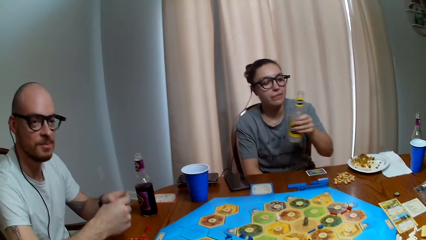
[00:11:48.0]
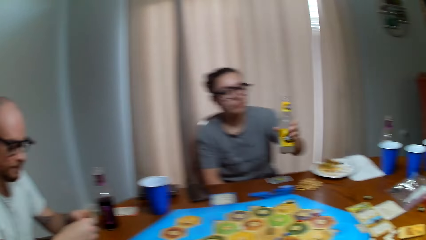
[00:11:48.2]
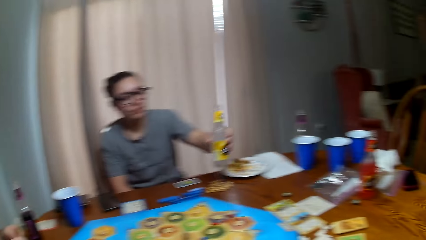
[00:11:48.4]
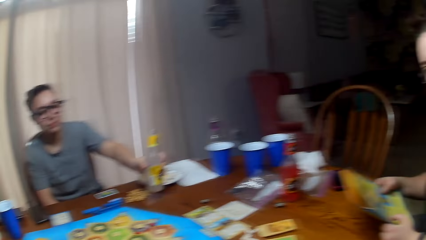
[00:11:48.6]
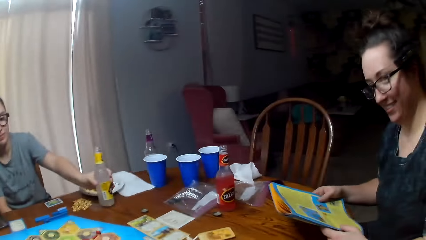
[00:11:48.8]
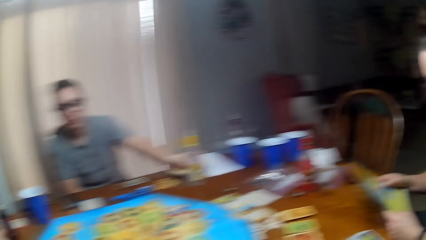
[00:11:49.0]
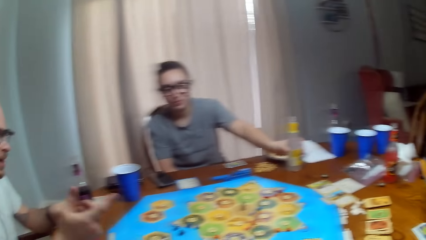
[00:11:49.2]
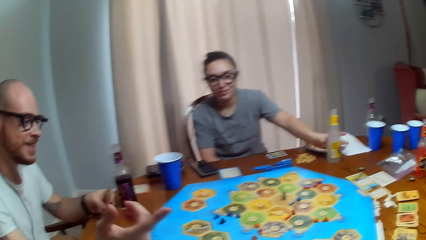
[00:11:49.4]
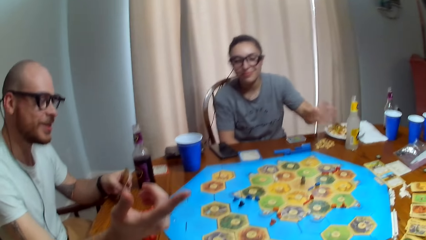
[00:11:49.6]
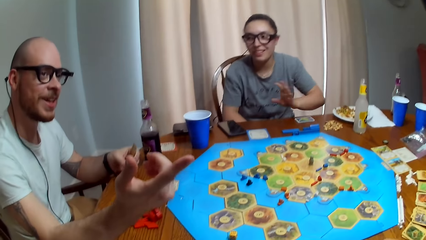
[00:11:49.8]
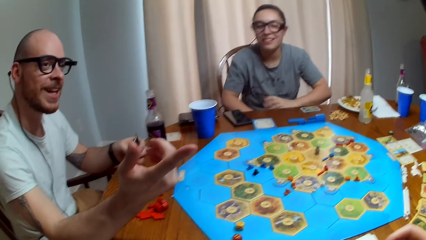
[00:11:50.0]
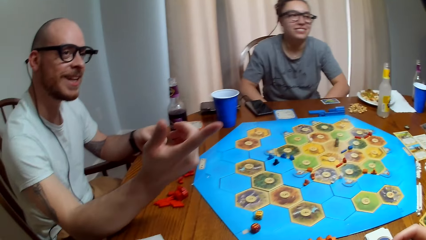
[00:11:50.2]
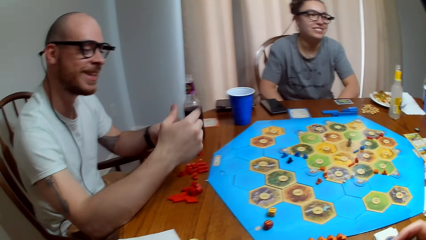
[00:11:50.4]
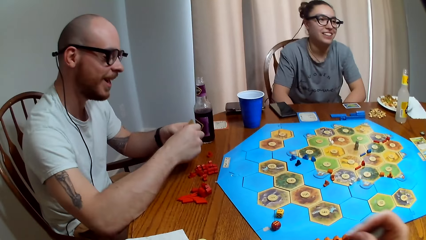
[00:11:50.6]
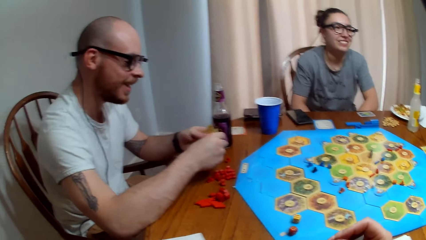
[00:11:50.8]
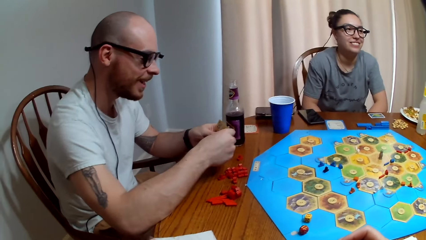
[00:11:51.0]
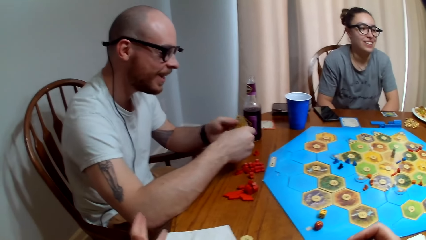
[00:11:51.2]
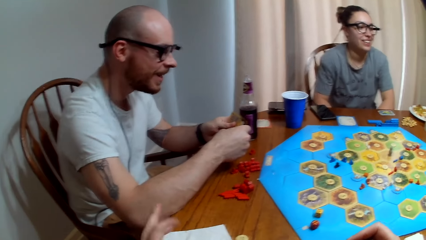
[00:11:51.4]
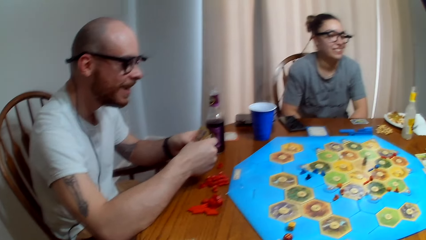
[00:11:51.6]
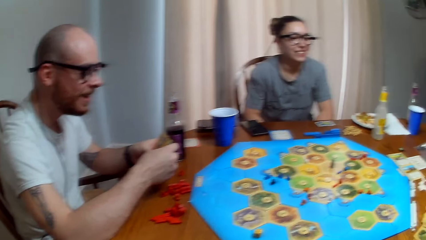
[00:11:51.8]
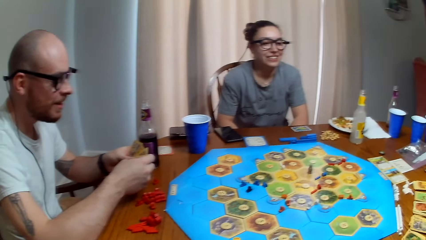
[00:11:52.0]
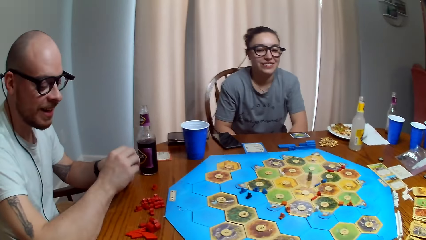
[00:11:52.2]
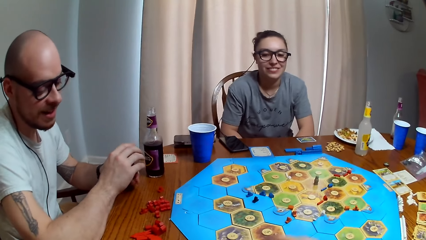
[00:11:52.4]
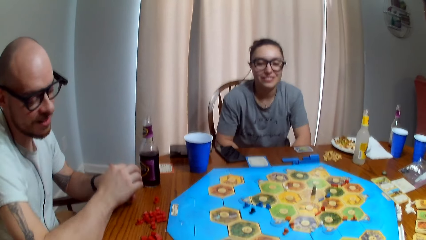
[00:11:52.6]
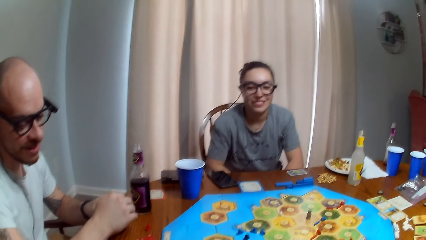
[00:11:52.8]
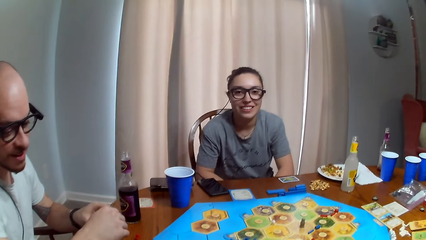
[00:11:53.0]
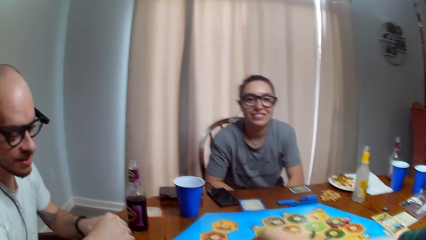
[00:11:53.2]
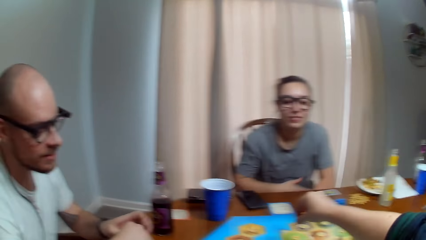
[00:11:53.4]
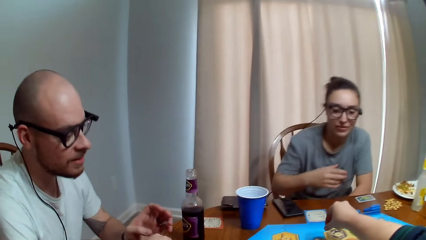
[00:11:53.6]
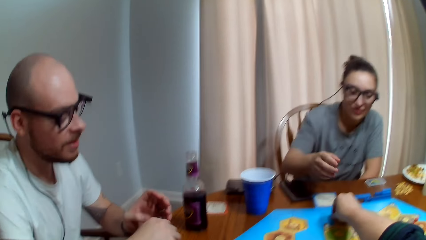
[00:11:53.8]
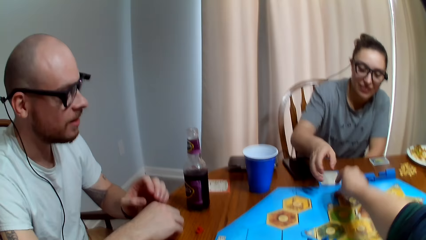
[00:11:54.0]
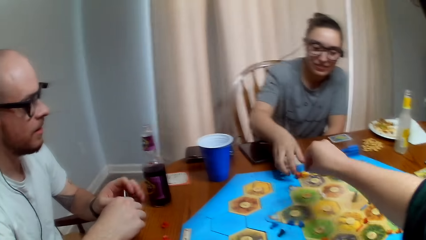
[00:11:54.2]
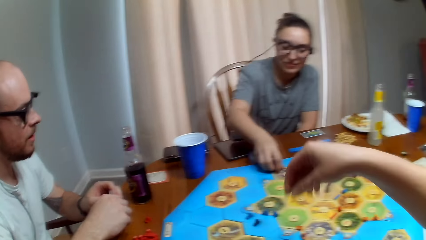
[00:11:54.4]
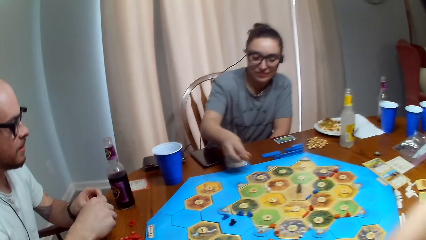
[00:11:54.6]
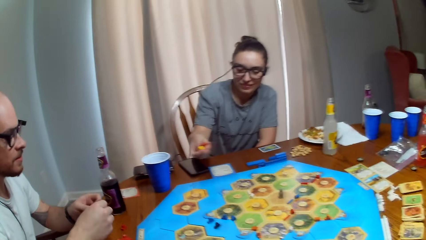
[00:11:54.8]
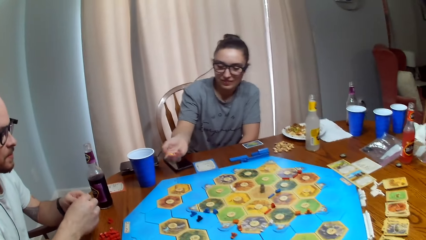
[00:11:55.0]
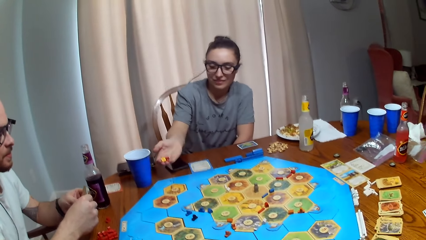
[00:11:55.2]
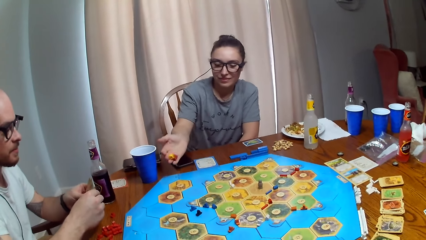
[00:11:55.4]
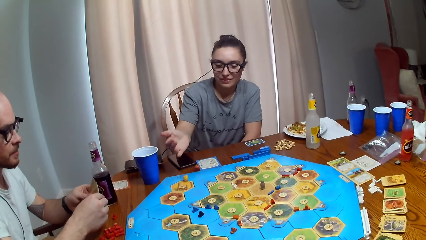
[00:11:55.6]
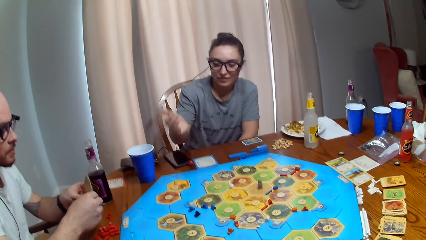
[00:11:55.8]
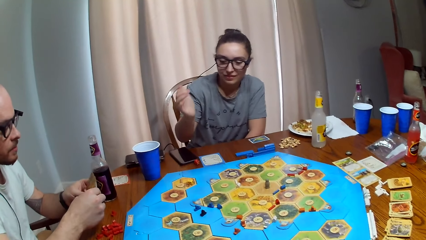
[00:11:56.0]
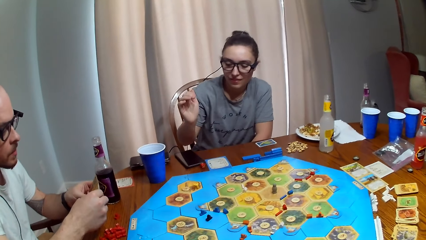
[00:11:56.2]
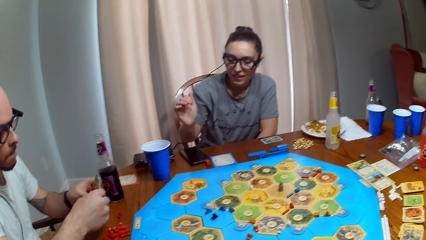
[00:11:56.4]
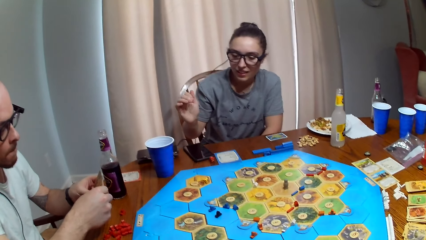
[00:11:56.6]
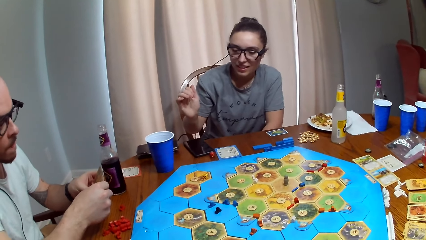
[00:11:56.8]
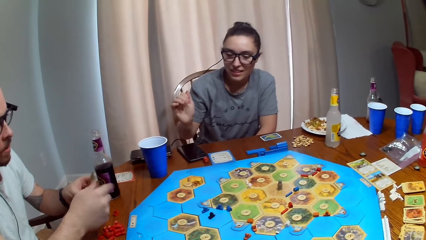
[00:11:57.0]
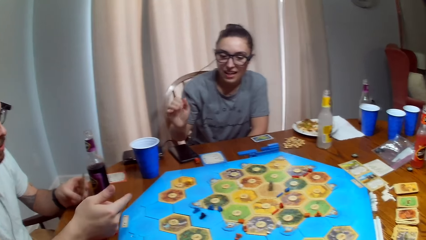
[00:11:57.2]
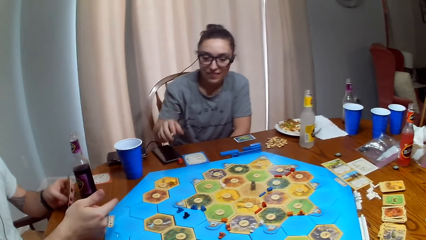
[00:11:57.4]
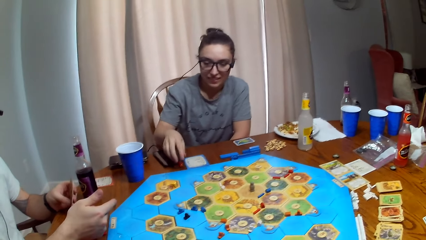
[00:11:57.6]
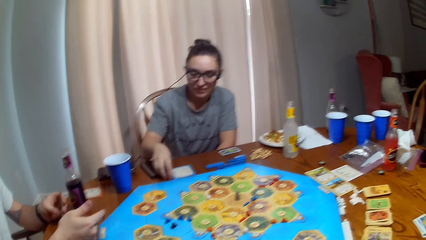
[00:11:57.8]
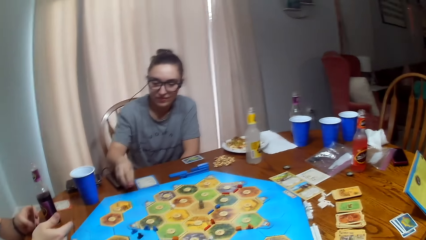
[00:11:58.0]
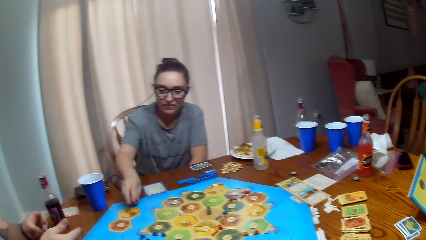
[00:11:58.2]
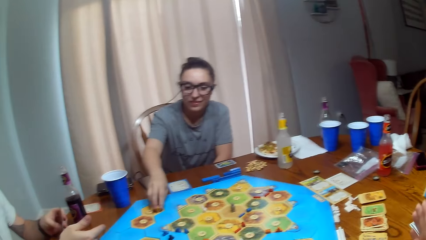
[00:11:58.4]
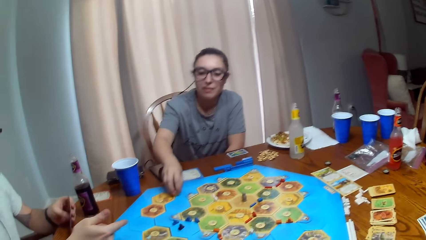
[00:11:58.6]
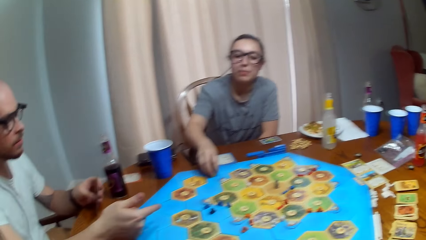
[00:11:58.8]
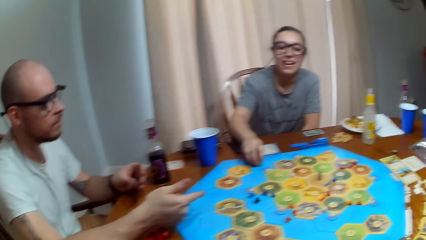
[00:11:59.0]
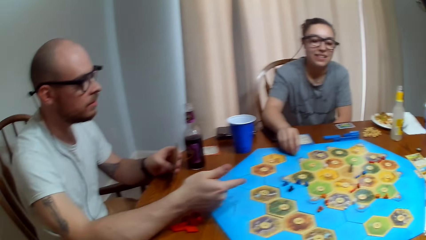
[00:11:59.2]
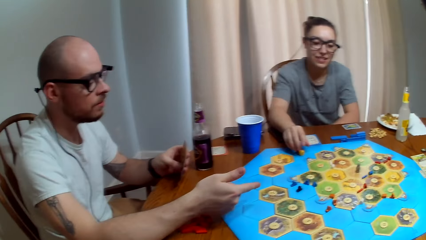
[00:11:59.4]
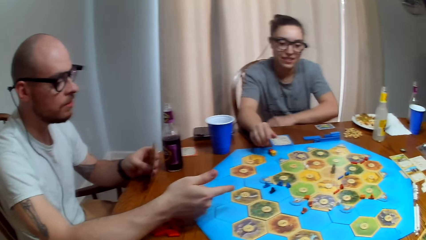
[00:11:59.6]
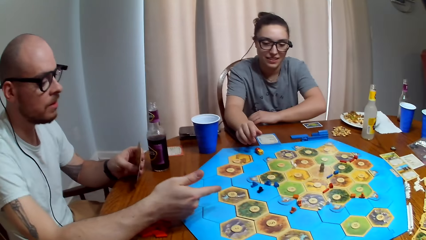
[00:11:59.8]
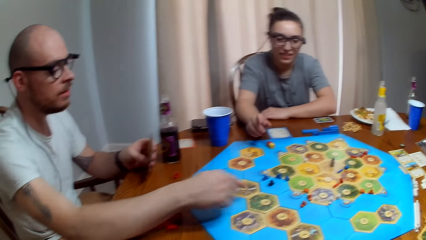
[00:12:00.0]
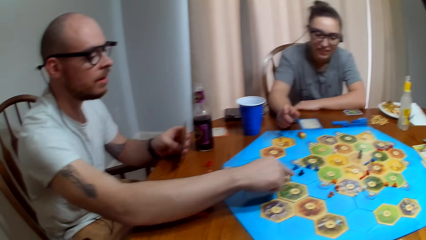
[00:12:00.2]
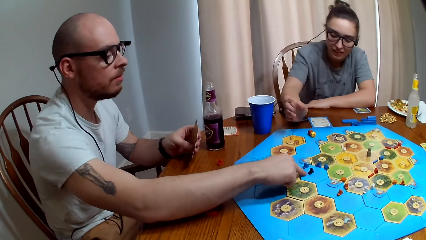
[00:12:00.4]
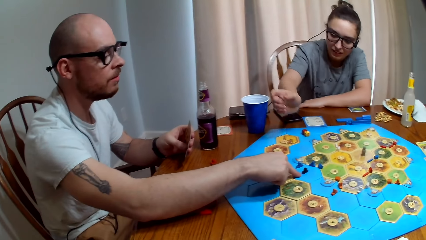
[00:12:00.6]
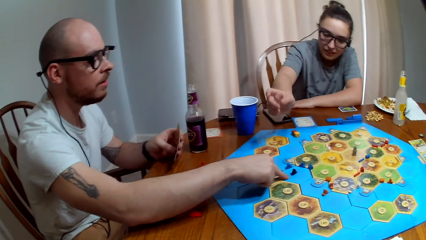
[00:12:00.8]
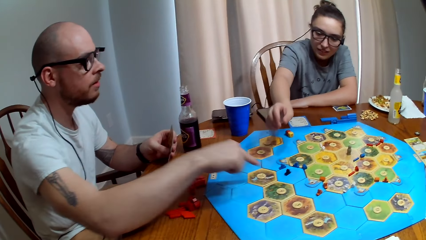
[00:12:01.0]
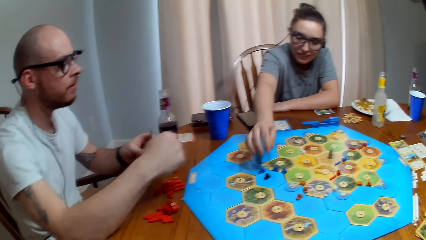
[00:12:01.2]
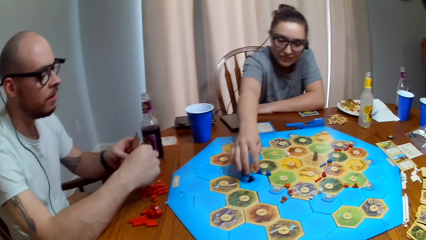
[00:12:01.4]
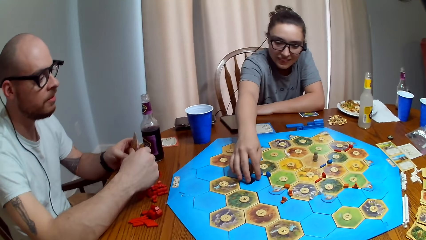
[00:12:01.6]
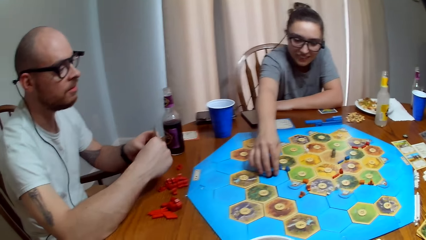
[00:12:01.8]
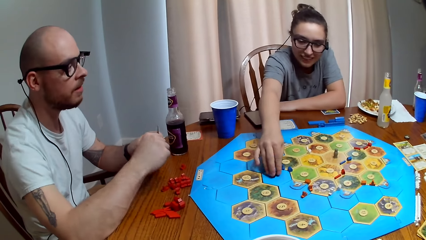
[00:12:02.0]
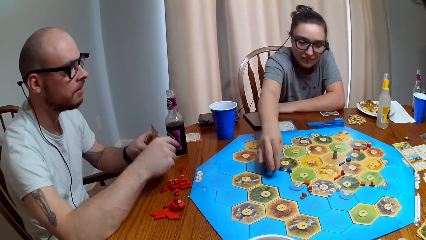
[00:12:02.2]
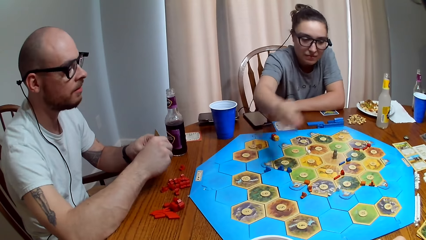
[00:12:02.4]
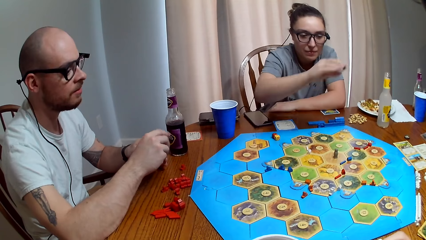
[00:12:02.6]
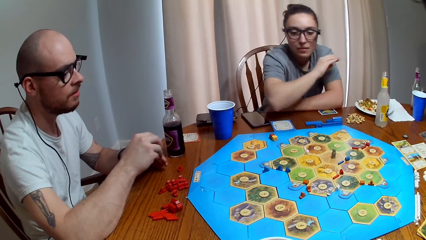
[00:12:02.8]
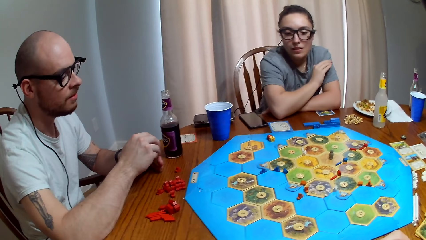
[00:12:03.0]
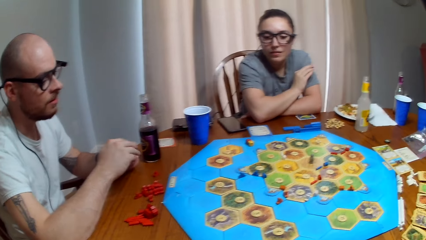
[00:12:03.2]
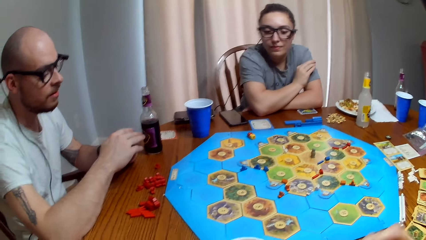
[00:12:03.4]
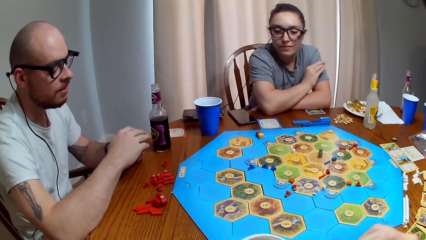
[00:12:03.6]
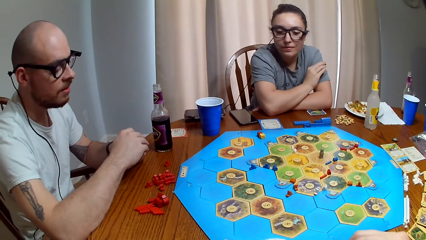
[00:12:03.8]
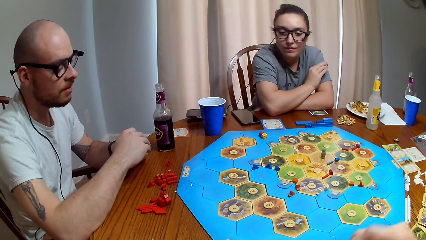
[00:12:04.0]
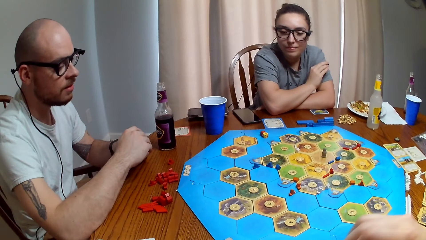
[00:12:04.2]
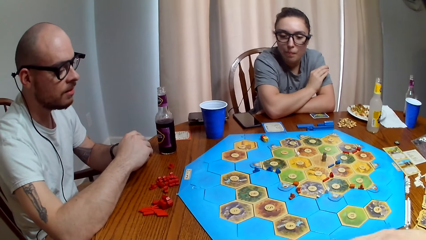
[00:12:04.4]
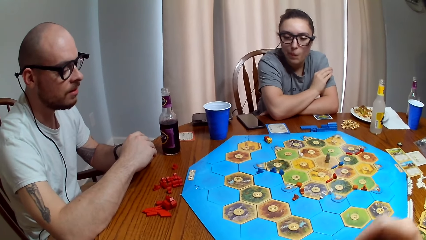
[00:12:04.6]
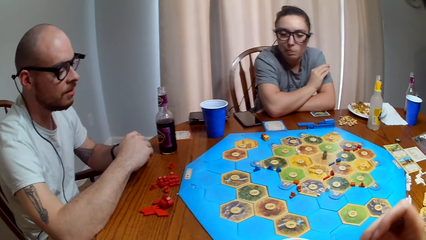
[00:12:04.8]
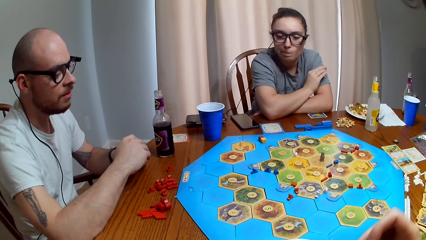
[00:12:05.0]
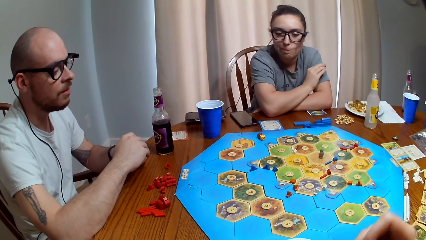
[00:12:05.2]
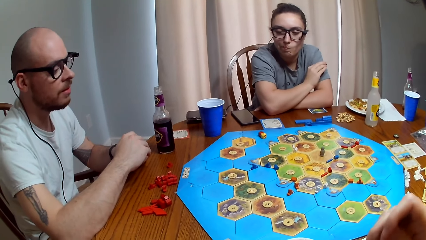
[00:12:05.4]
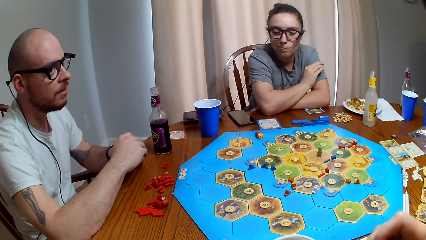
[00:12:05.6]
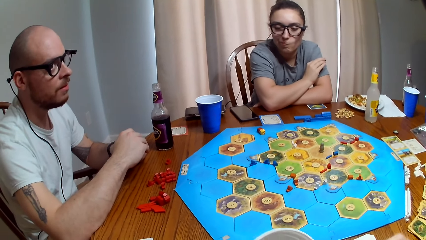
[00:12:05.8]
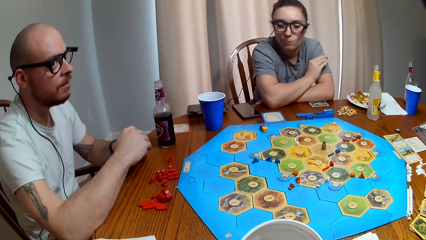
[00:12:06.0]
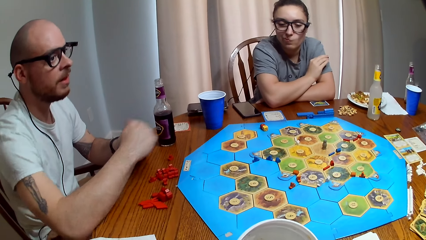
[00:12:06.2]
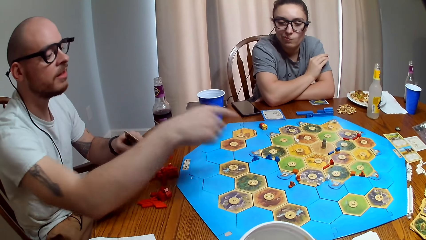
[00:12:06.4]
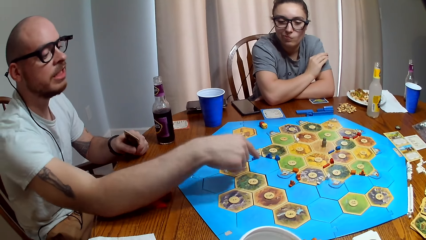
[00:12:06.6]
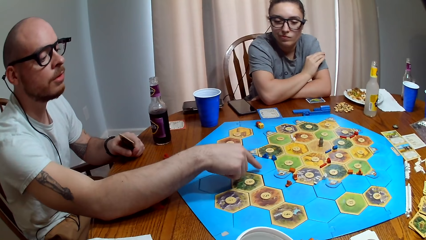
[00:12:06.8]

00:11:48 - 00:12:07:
The camera wearer talks. A person puts the drink on the table. Another person dialogues with the camera wearer, a third person and the first person. The camera wearer talks. They pass the dice to the first person. The first person rolls the dice and drops the dice on the table. The first person moves the bricks on the board. The second person dialogues with the third person, the first person and the camera wearer. The third person talks.
